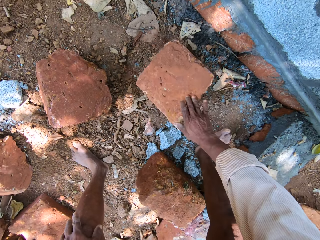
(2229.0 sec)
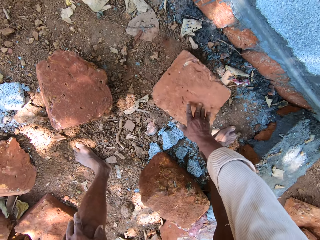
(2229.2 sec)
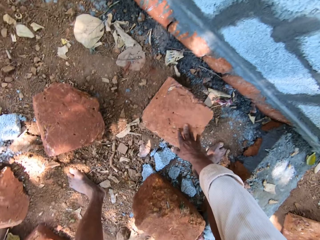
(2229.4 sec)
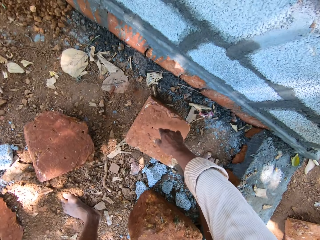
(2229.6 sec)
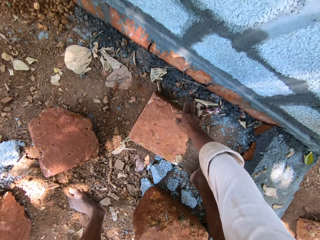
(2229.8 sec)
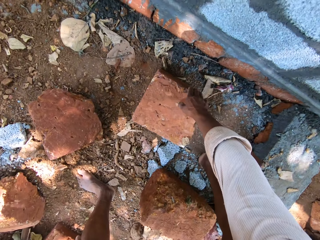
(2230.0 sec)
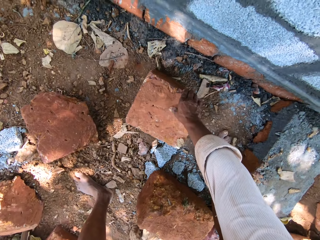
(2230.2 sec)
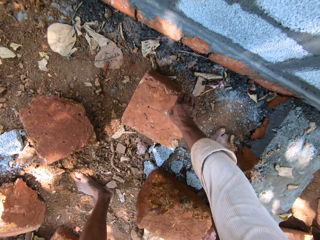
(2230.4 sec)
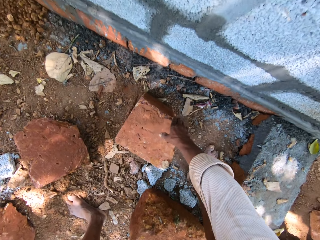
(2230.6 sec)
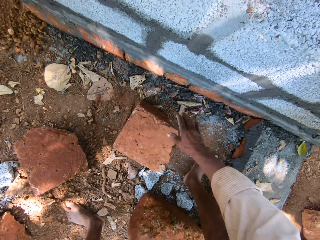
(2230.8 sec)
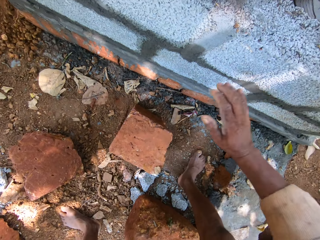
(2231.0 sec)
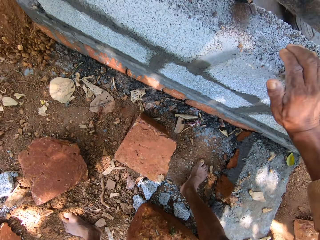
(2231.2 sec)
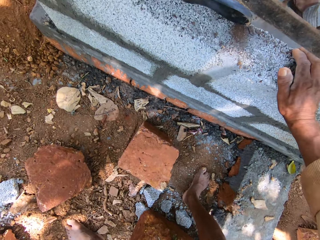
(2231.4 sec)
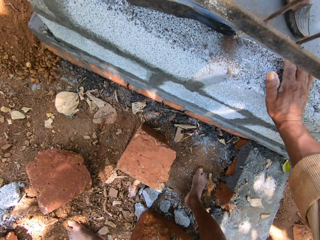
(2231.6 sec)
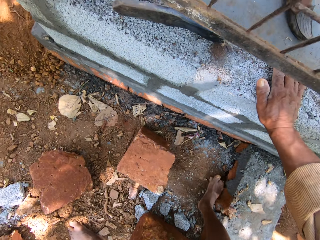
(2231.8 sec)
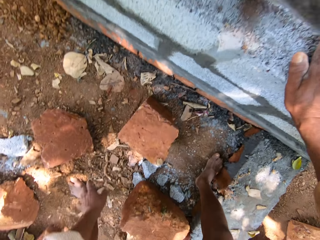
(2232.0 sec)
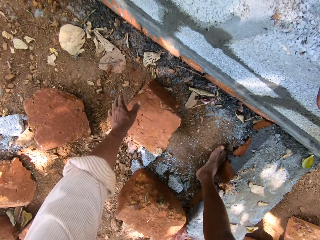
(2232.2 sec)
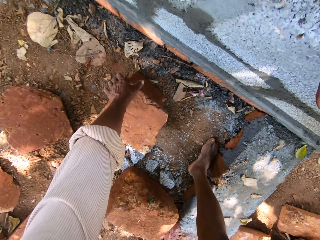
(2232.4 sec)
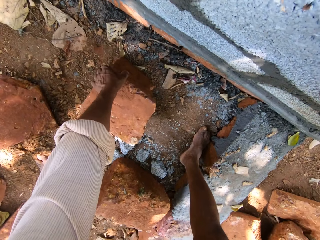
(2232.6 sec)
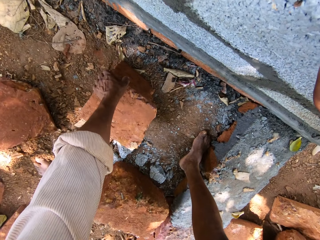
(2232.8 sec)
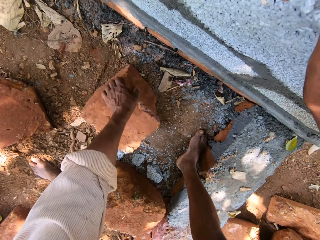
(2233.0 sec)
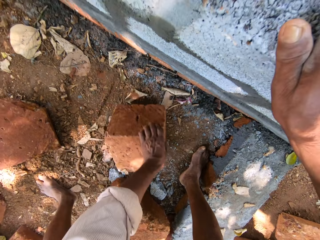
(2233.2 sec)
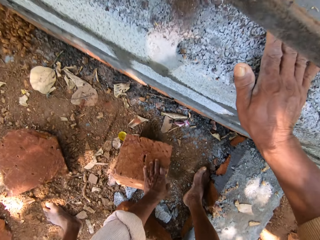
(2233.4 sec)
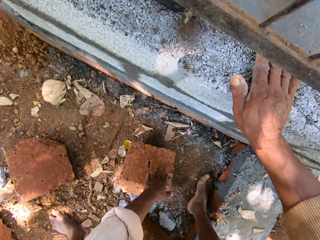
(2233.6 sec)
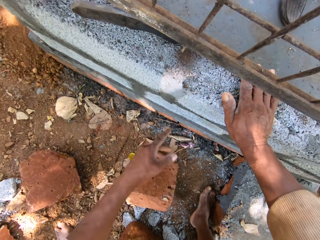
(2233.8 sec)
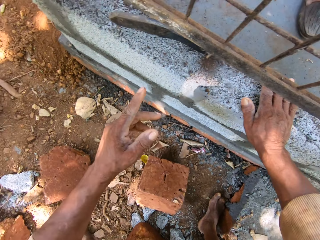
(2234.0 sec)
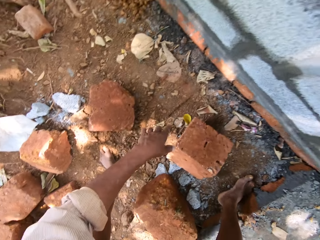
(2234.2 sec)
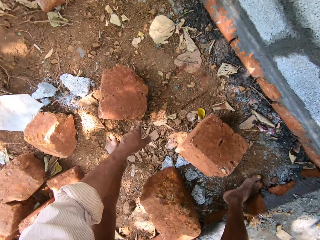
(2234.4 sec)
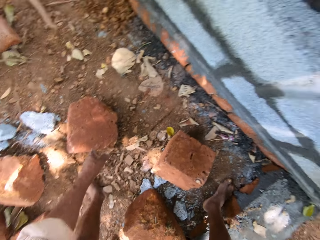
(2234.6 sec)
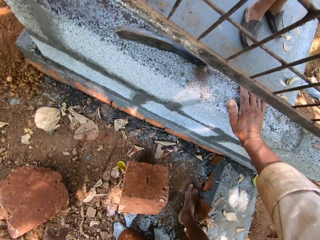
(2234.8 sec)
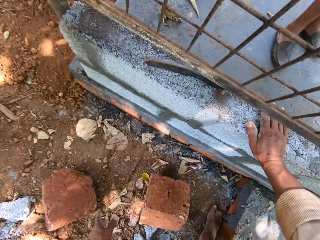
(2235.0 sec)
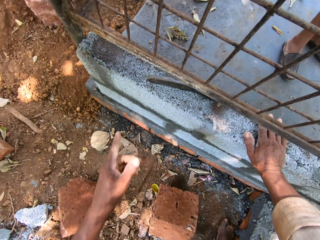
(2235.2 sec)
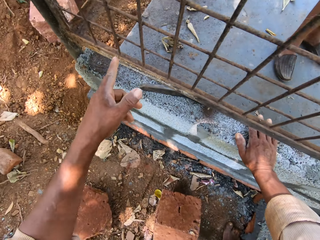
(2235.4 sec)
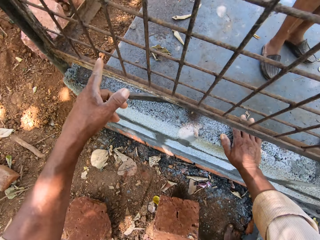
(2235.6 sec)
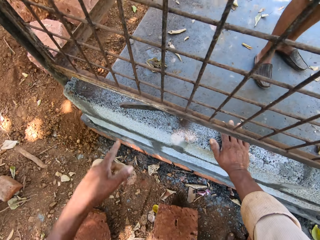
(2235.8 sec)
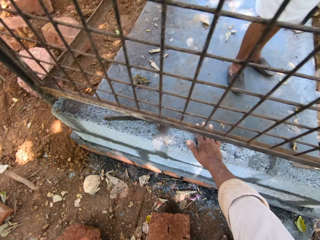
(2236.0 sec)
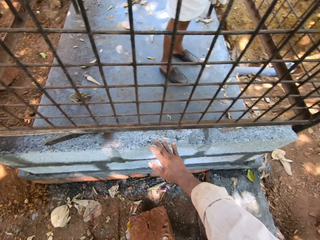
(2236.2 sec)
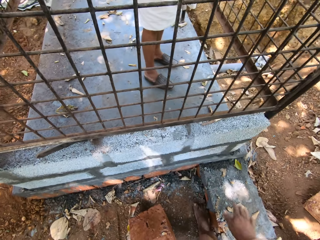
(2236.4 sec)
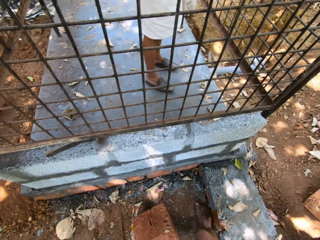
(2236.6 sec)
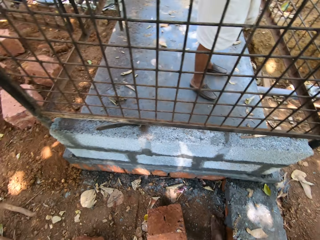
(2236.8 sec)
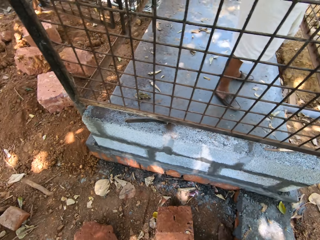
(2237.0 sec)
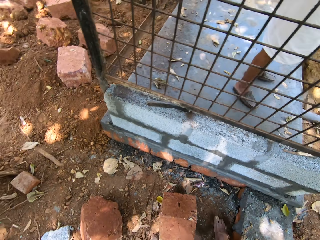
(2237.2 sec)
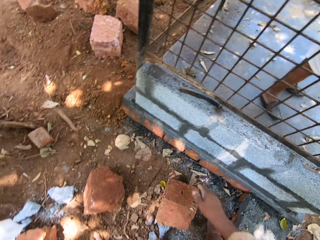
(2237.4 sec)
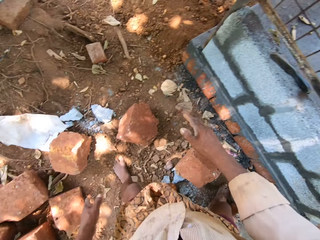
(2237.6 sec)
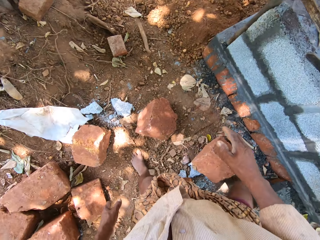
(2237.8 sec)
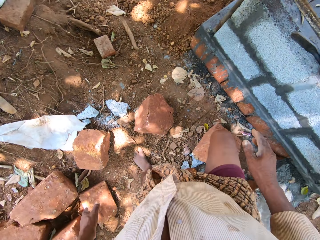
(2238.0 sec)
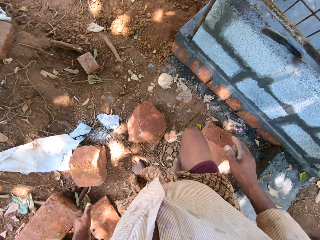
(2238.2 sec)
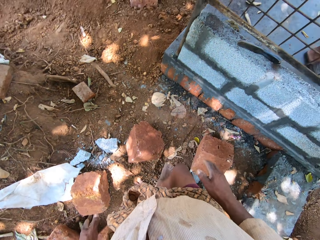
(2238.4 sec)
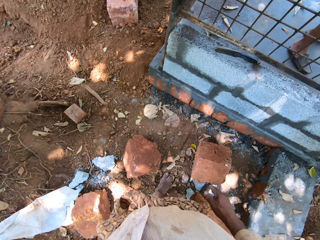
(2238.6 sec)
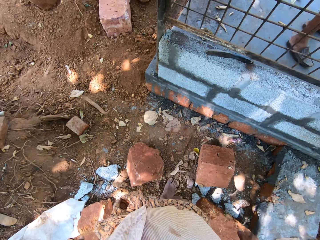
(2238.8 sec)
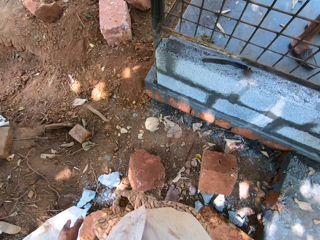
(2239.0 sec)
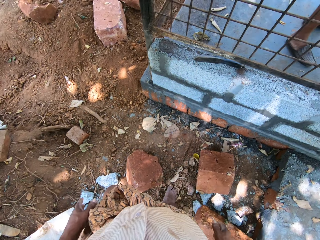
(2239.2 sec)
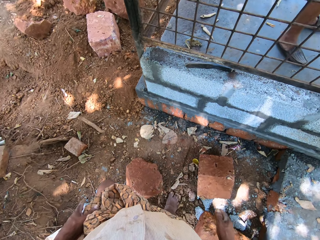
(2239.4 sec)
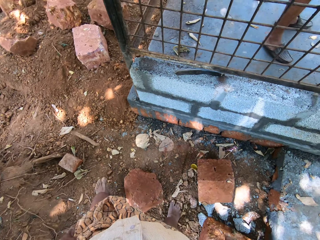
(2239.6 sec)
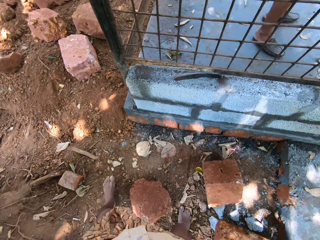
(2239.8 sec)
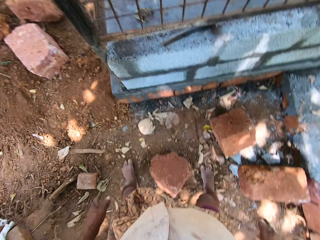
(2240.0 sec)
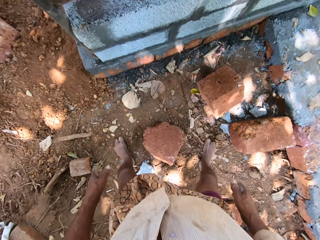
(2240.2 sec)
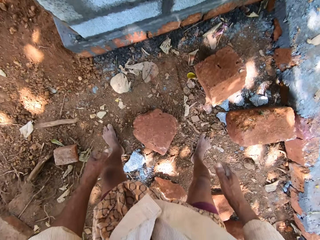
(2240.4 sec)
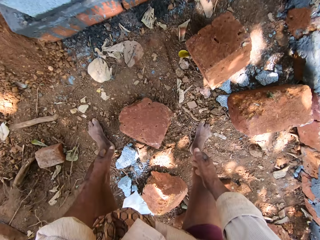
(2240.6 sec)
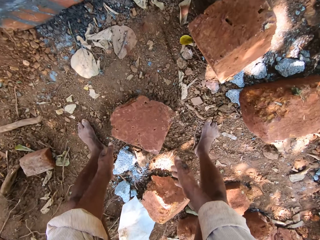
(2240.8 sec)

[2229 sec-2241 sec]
The camera wearer holds a brick. He turns the brick. He converses with a man. He touches a wall with his right hand. He removes his hand. He holds on the concrete. He moves the brick on the ground with his left hand. He turns the brick. He points. He chats with the man. He walks.

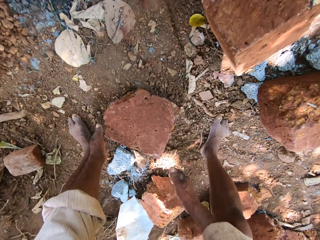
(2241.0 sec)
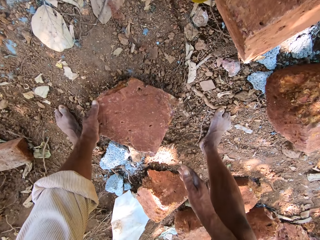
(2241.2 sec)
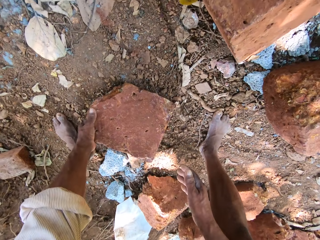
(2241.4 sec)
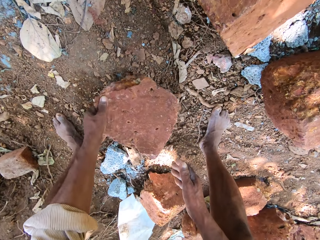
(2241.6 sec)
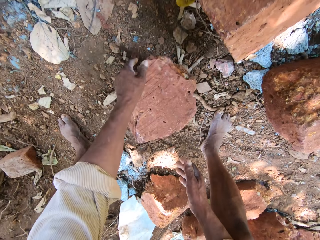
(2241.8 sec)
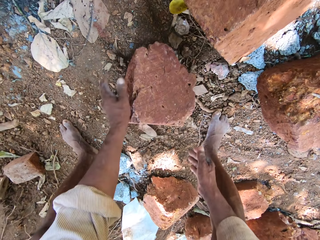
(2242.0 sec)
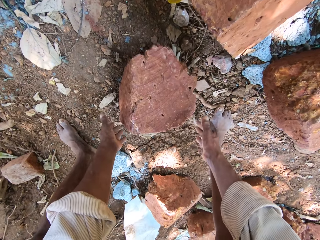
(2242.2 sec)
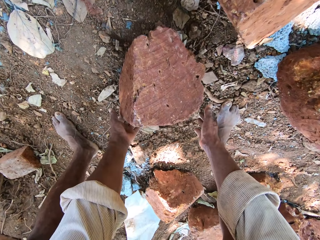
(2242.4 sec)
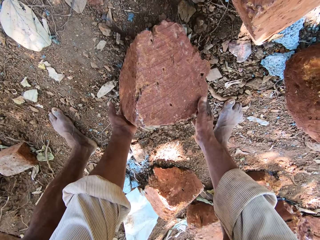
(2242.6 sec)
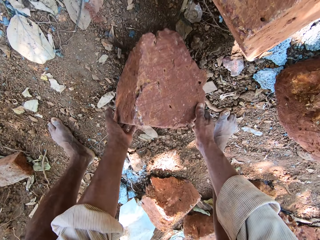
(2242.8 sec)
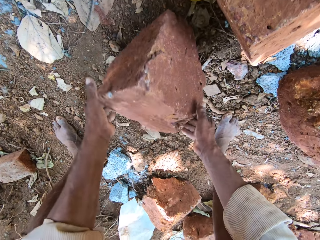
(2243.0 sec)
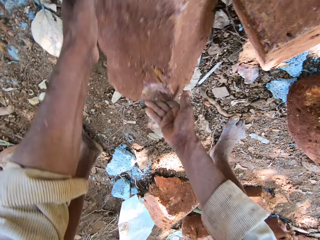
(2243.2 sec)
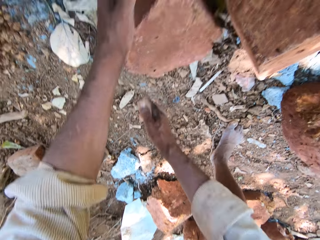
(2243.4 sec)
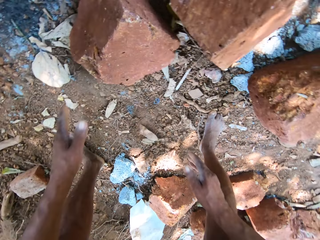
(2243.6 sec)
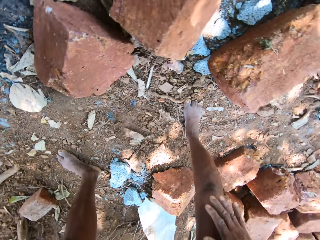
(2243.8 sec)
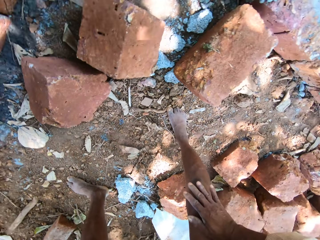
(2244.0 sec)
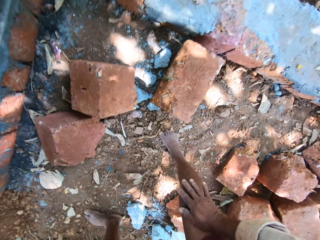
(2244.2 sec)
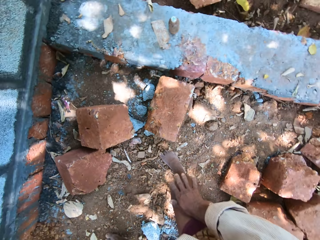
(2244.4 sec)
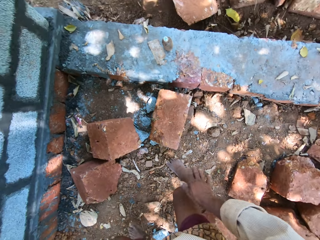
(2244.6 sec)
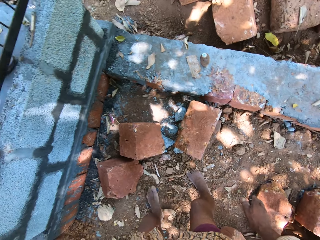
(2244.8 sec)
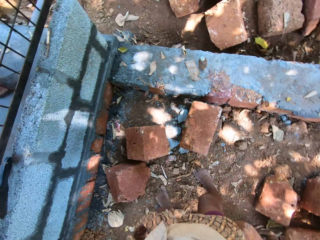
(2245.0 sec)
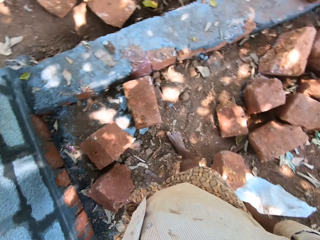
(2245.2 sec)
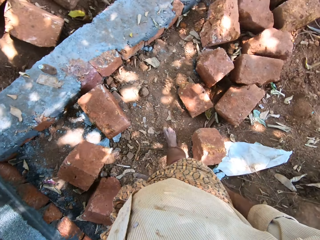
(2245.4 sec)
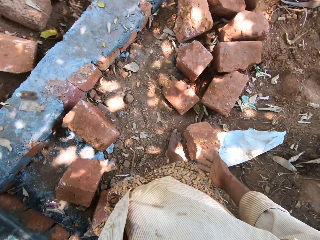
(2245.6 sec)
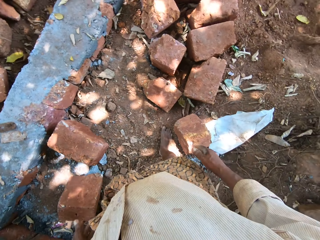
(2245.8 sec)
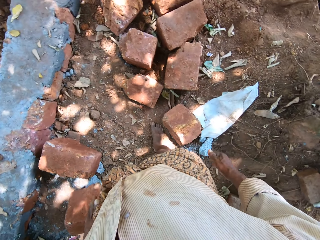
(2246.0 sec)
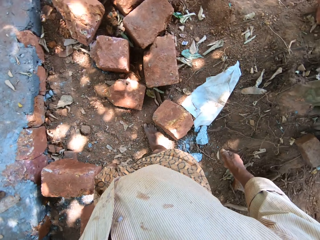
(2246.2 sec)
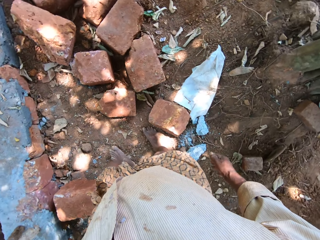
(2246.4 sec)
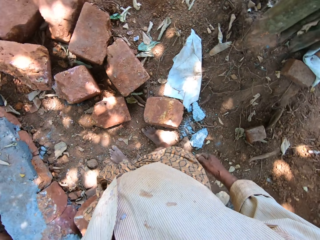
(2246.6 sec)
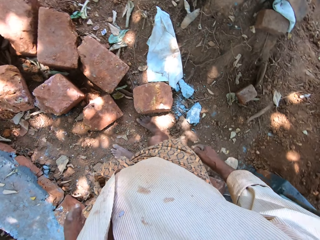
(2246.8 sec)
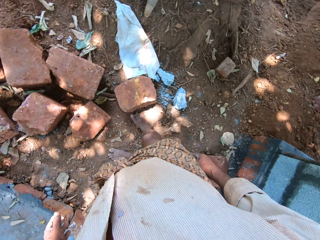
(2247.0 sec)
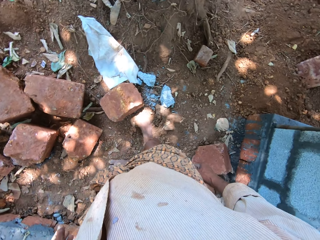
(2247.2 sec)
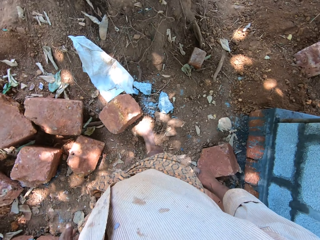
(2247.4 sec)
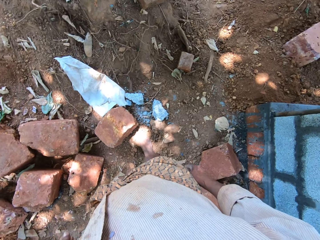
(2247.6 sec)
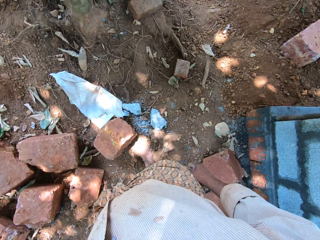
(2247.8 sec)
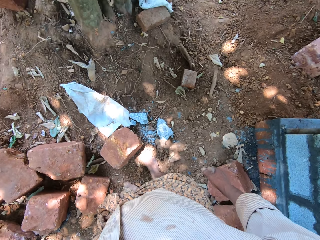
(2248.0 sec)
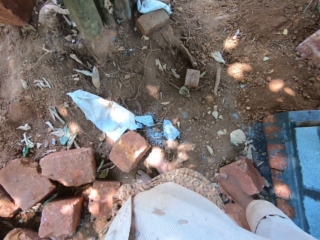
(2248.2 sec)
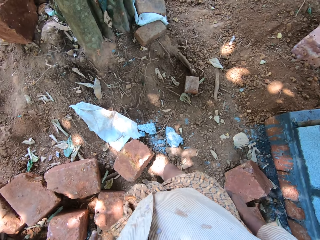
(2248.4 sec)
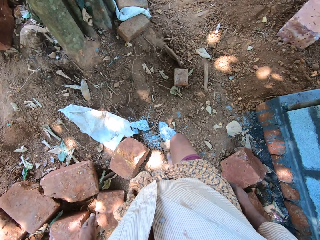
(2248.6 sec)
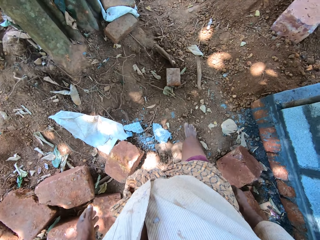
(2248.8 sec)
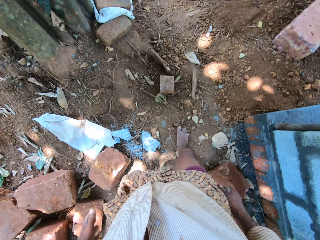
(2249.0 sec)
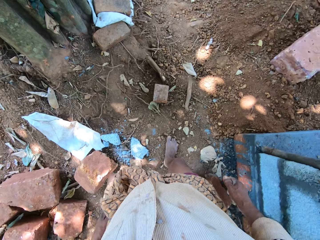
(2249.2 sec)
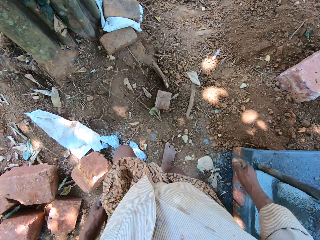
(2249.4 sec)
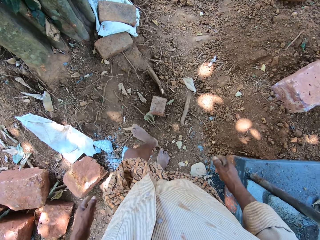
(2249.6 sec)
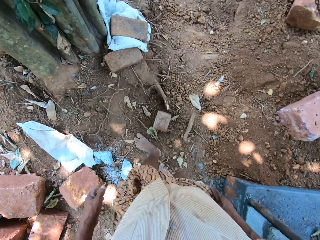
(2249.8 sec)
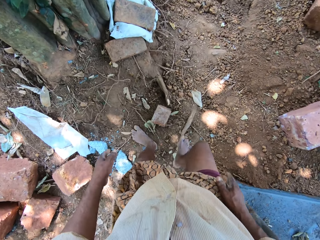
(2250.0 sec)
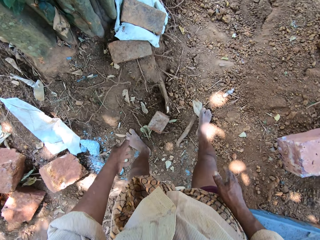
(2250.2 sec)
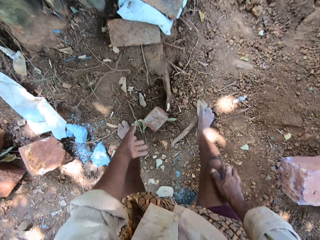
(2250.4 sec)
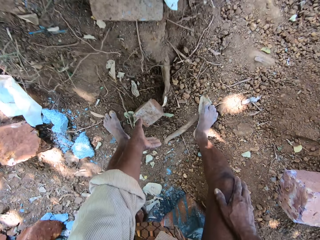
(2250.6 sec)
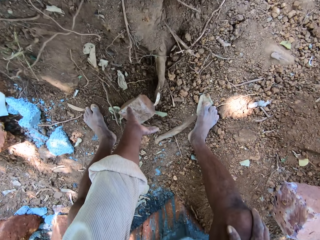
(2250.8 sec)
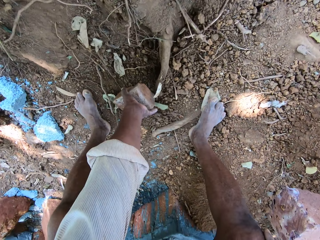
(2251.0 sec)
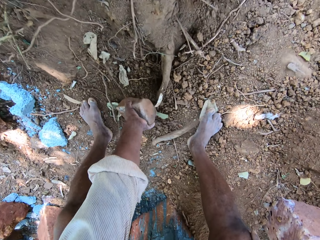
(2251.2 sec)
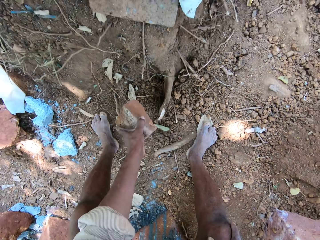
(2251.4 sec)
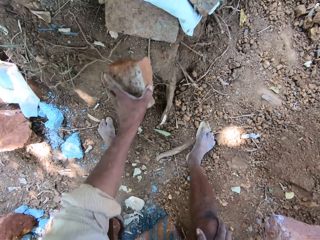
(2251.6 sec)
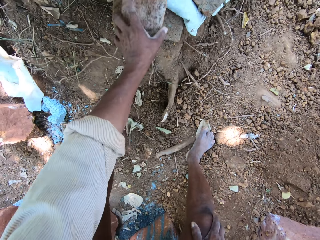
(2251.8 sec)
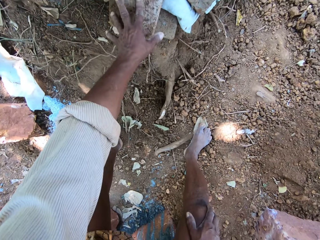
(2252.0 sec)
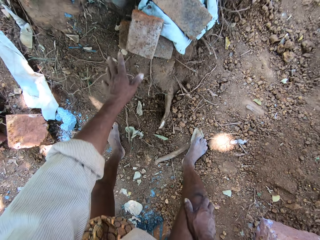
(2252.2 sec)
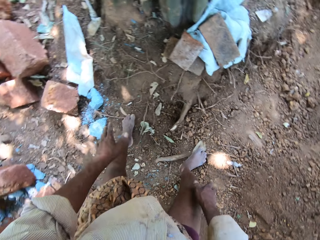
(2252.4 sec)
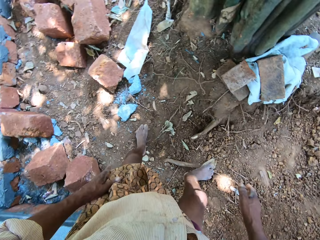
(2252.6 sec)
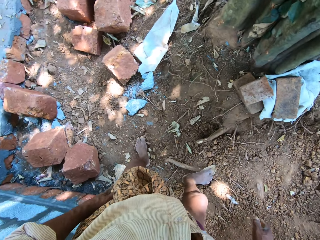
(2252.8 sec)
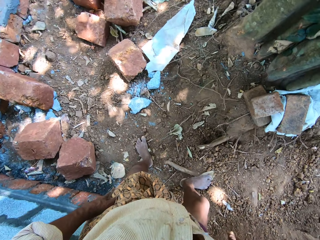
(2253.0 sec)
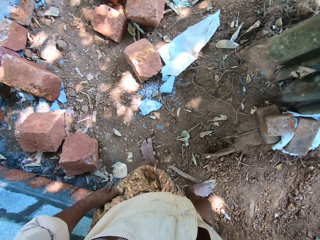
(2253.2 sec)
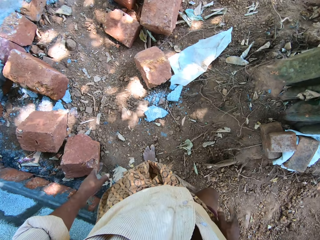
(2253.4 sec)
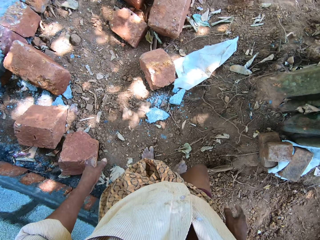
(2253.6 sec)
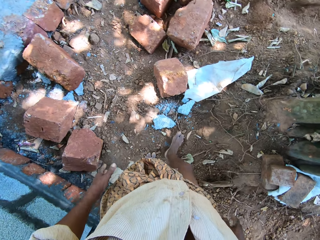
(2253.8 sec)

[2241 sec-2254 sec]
The camera wearer moves a brick on the ground with his left hand. He holds the brick. He moves the brick on the ground with both hands. He turns the brick. He removes his hand. He moves around. He picks the brick from the ground with his left hand. He places the brick on a brick on the ground with his left hand.
